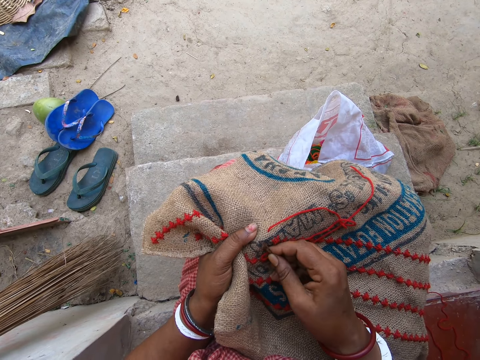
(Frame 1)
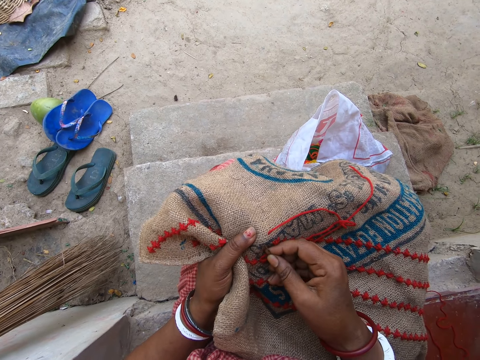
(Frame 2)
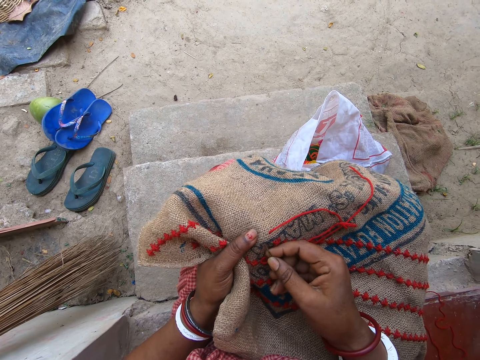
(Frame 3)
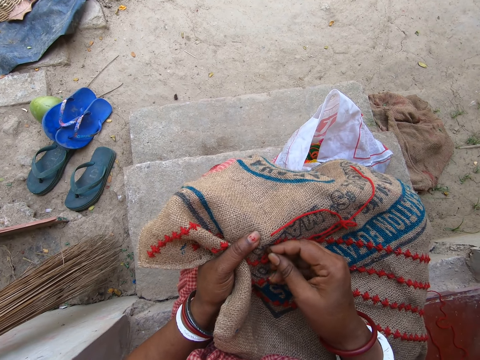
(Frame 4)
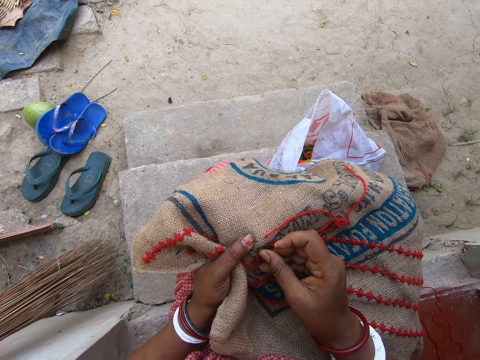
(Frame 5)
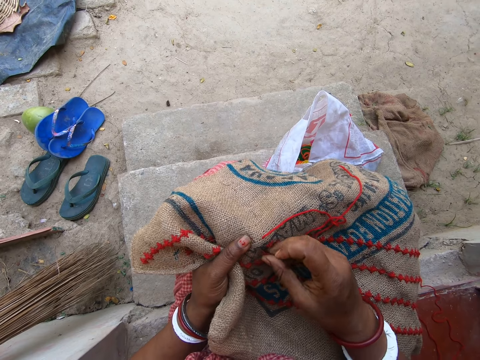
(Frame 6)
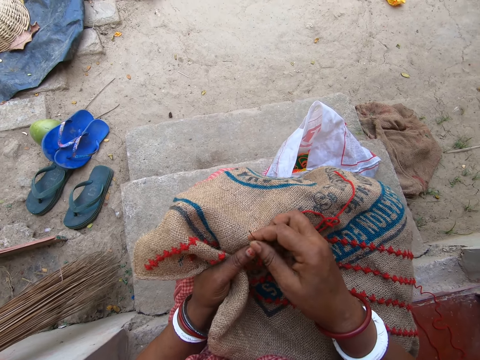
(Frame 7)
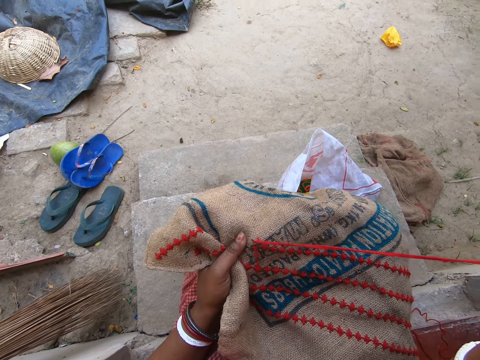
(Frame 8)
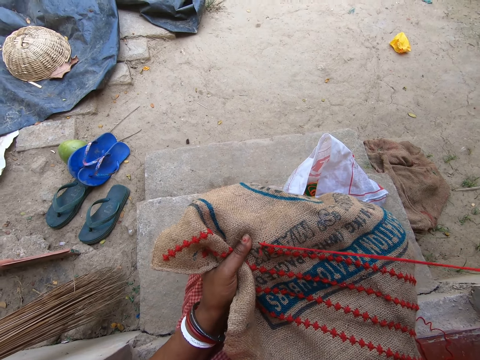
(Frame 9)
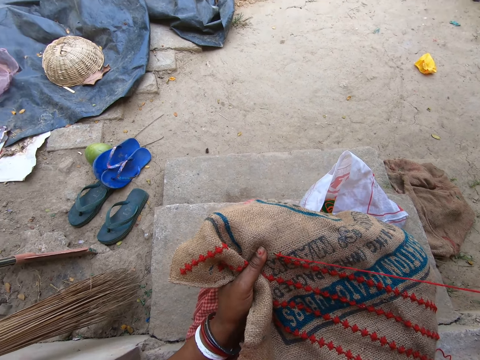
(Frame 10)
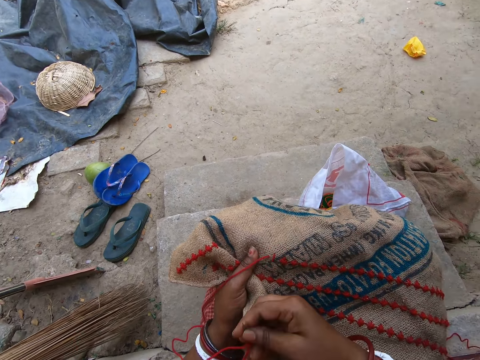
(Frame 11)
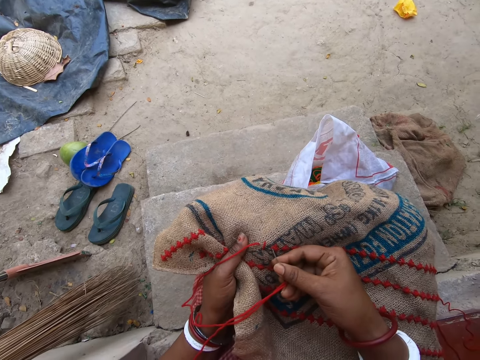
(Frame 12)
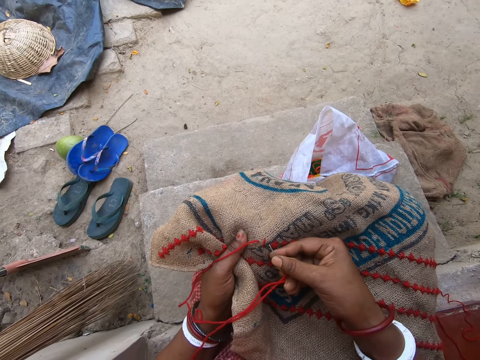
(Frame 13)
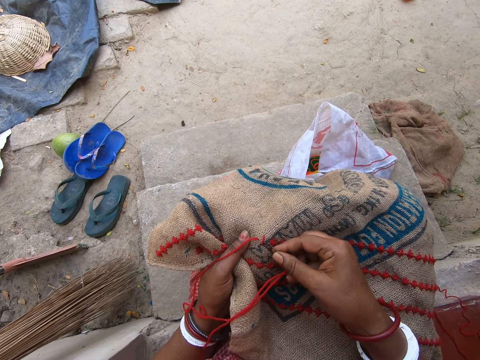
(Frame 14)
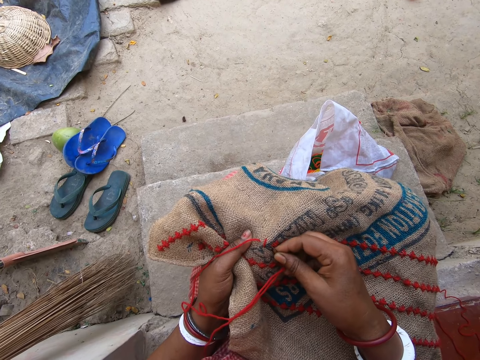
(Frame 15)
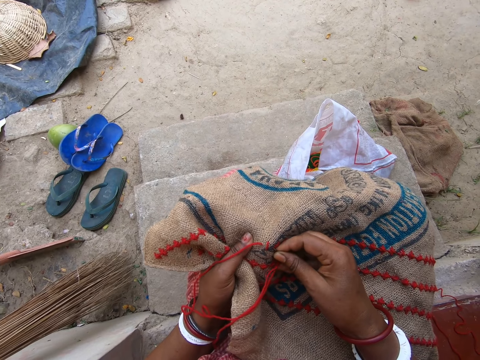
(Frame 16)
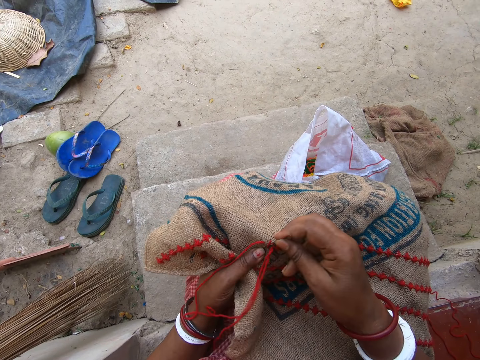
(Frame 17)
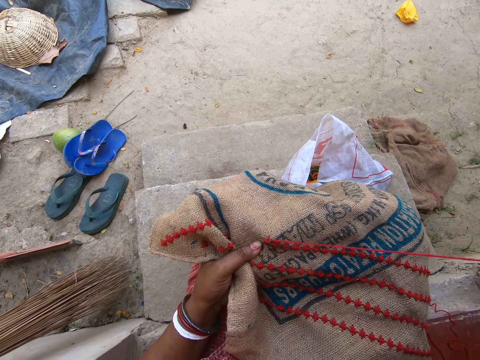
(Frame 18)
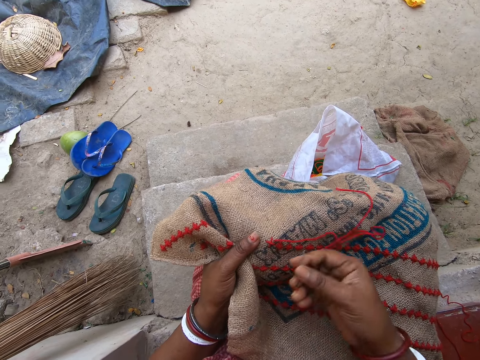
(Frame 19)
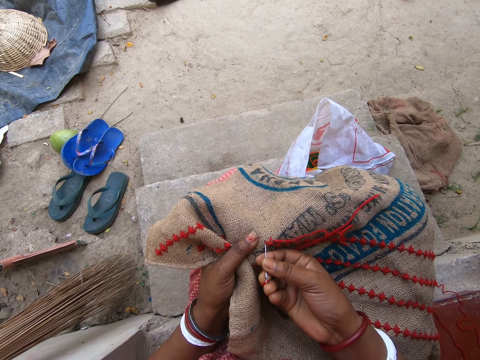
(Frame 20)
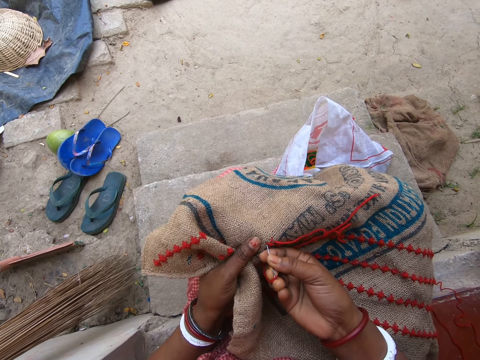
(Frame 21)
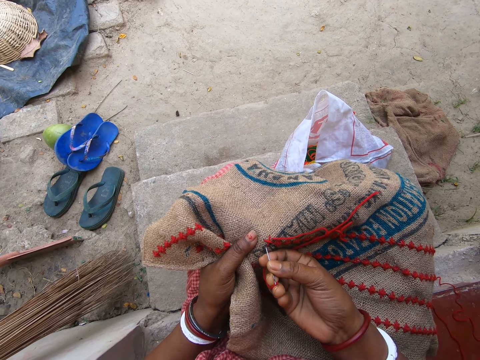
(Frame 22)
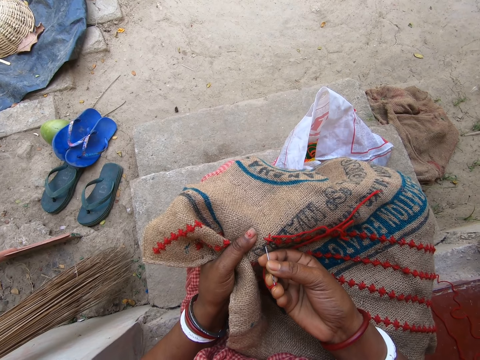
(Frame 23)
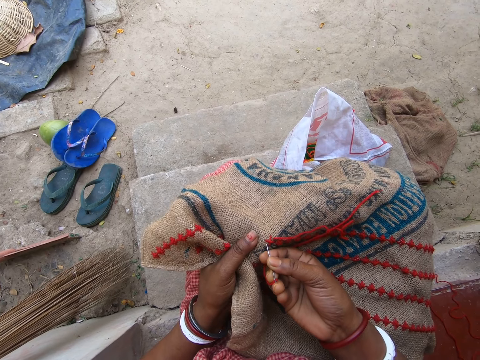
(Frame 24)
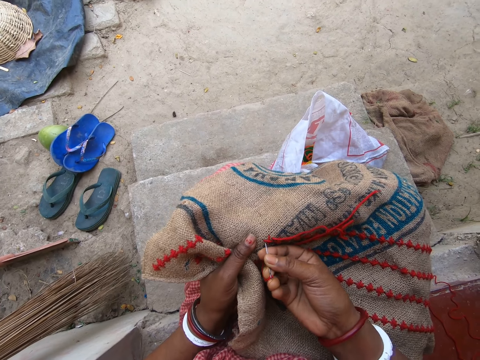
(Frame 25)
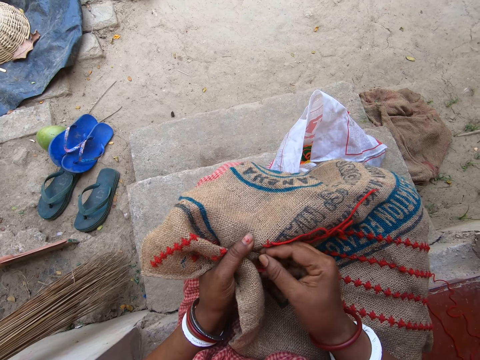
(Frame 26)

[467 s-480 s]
The camera wearer pulls the thread. They insert the needle. They pull the thread. They insert the needle.

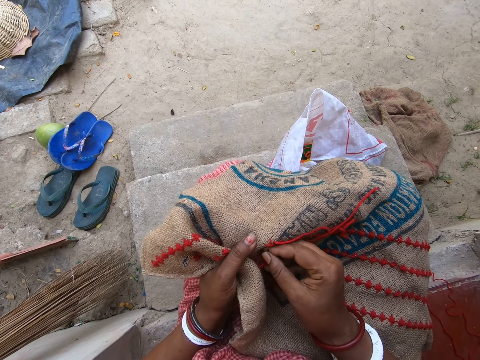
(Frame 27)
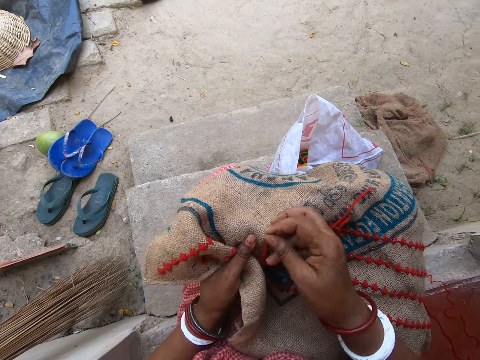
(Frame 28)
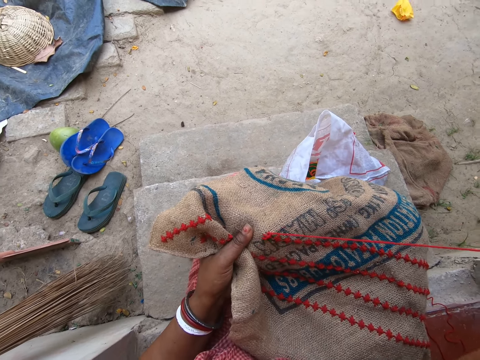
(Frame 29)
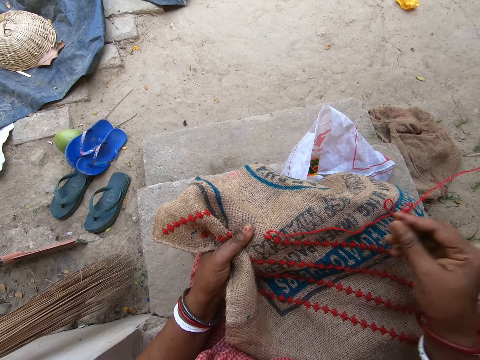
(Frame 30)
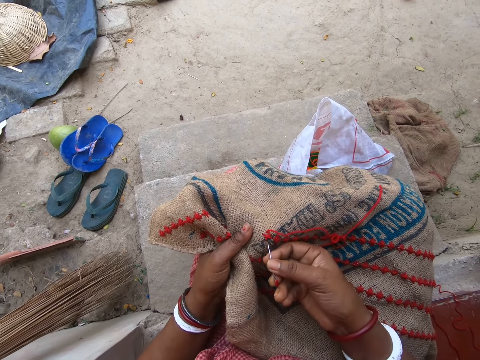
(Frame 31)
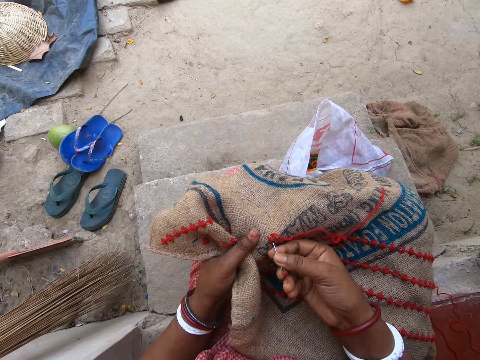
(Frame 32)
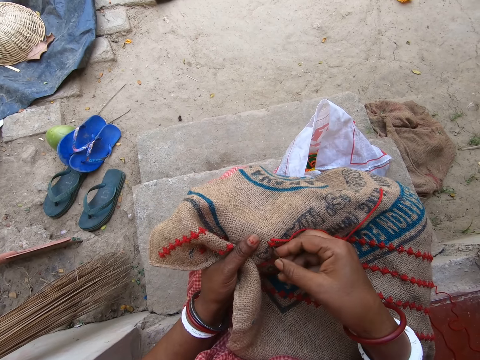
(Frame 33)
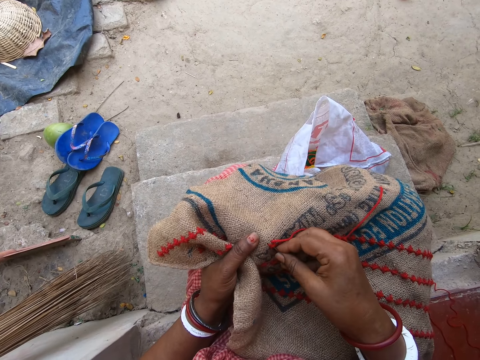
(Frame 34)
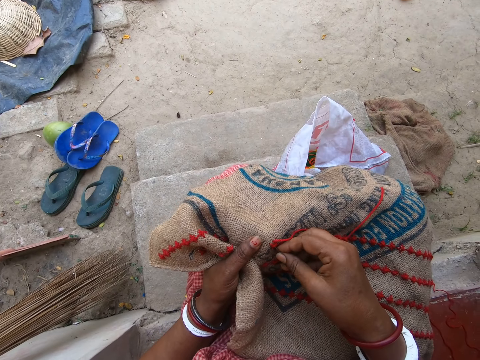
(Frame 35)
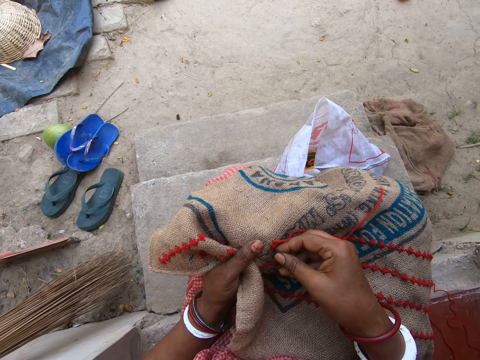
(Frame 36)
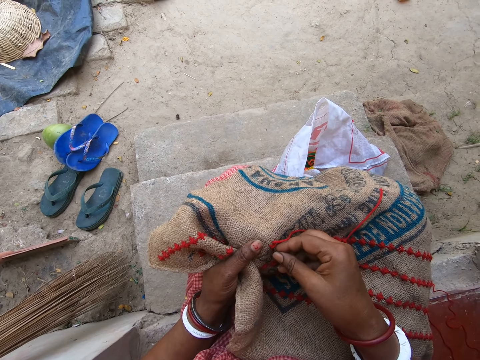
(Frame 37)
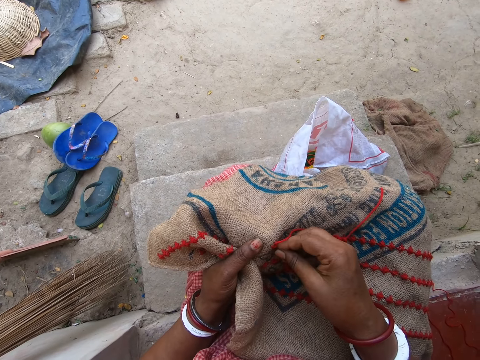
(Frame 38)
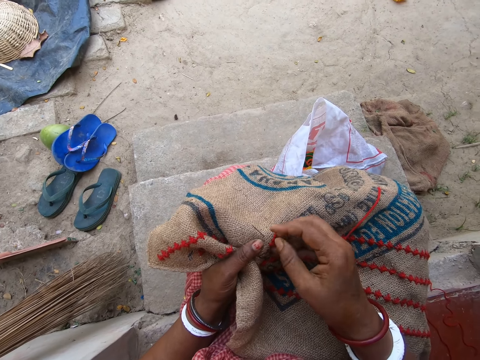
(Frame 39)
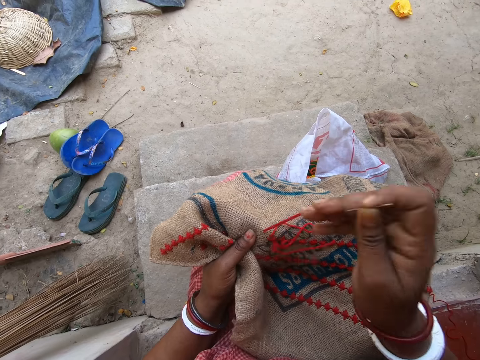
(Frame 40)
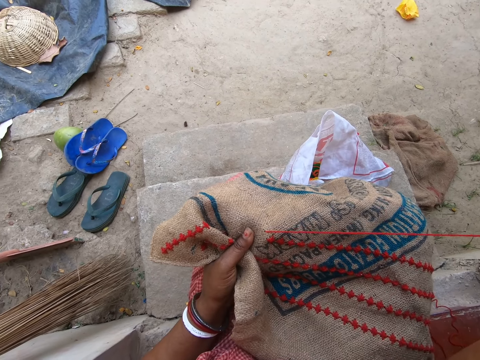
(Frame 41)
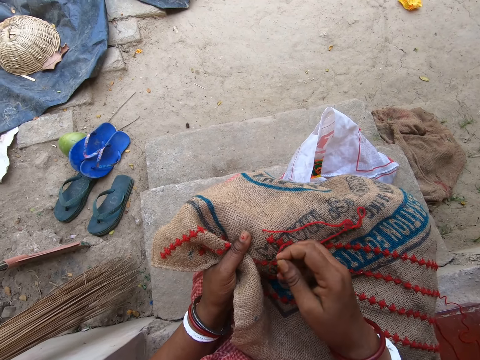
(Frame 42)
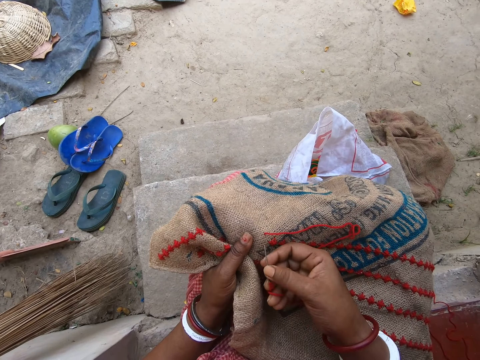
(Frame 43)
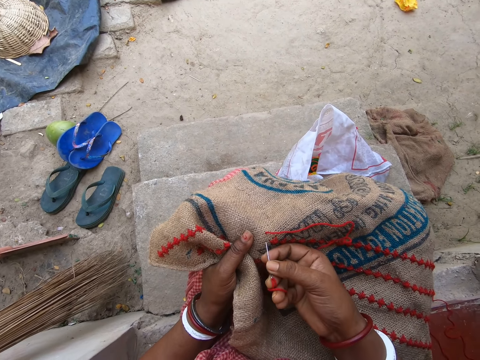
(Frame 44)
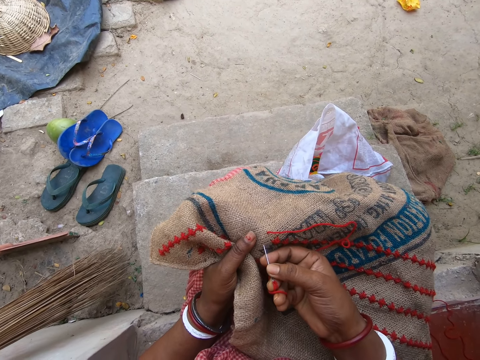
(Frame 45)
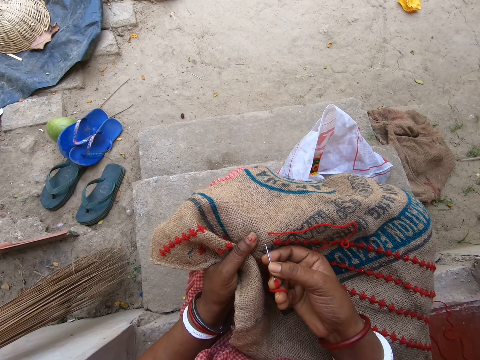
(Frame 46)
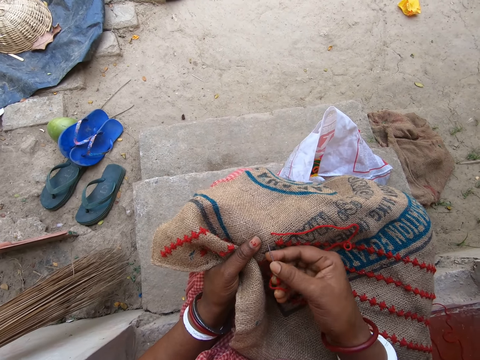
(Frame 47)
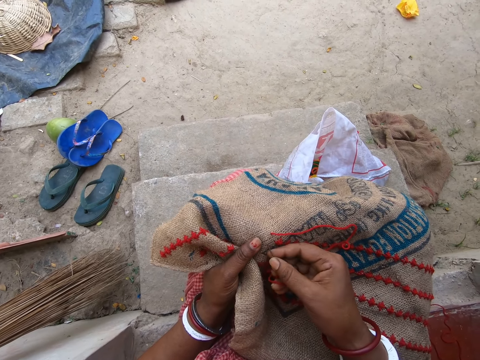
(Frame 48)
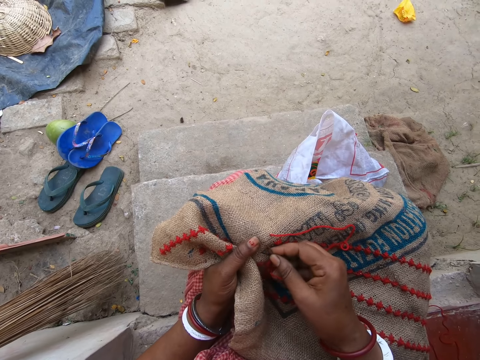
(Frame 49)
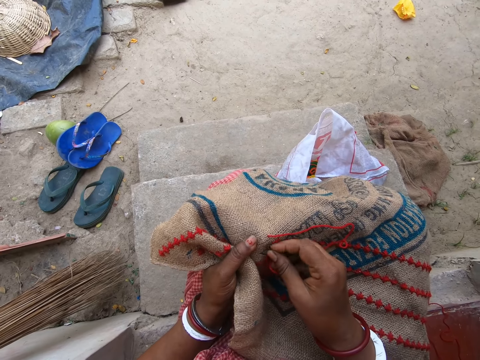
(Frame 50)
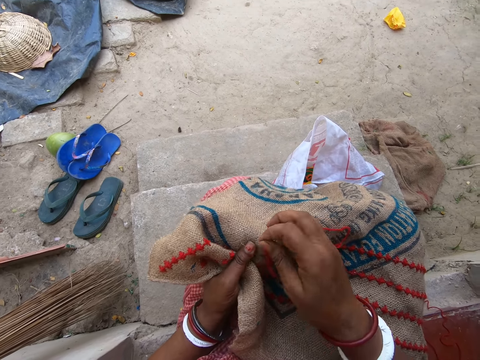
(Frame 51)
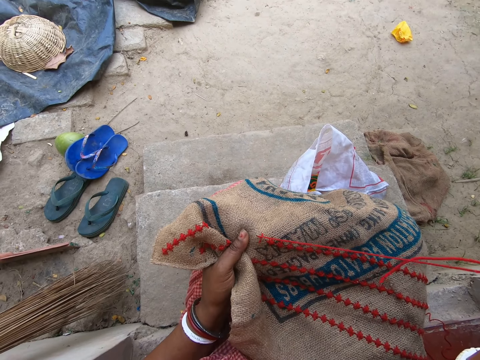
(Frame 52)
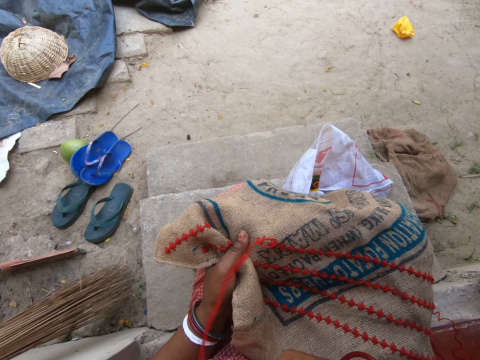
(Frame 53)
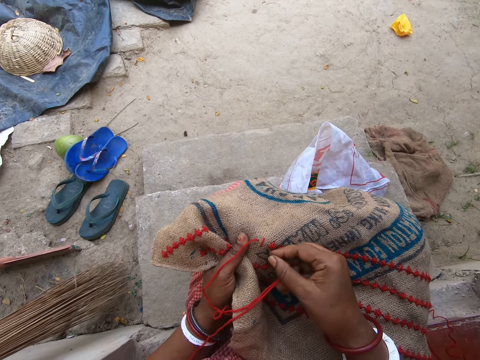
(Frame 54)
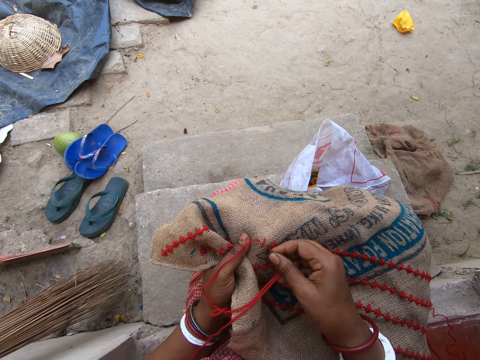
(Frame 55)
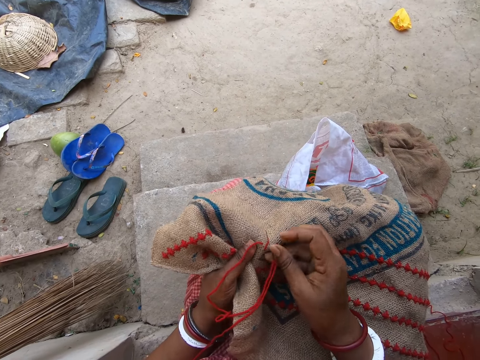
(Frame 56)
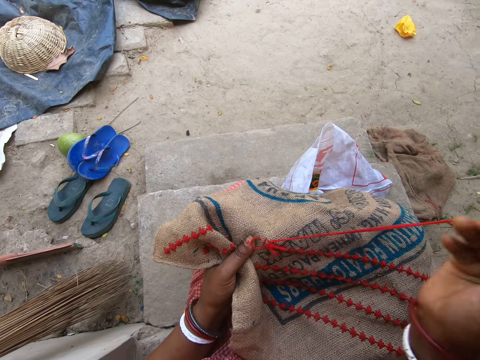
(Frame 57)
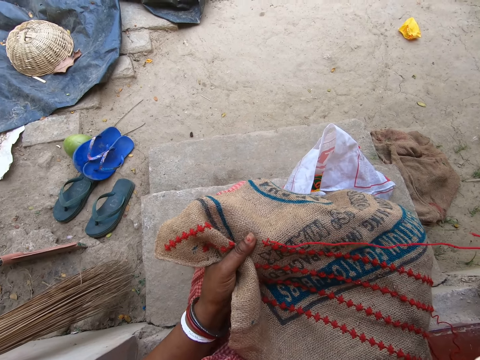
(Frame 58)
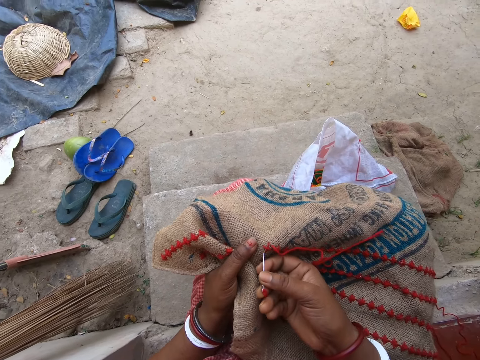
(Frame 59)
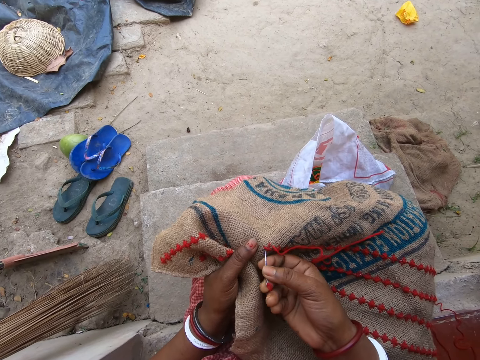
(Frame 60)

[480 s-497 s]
The camera wearer pulls a thread. They insert a needle. They pull the thread. They insert the needle. They pull the thread. They insert the needle. They pull the thread.
